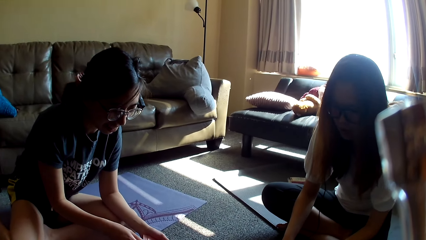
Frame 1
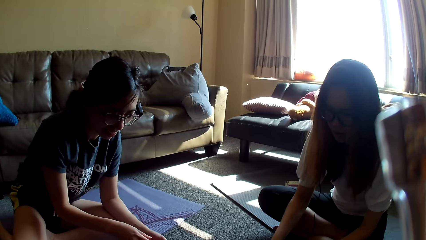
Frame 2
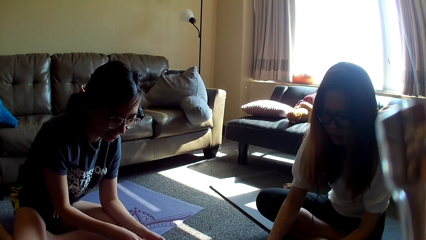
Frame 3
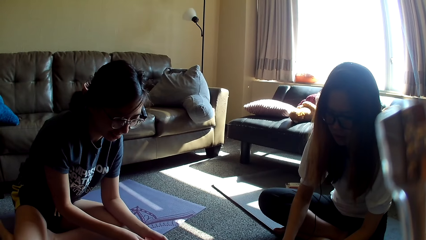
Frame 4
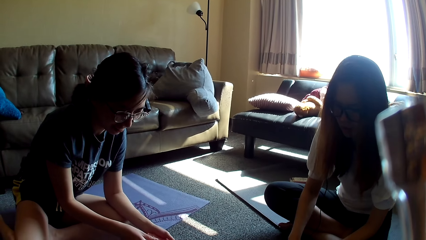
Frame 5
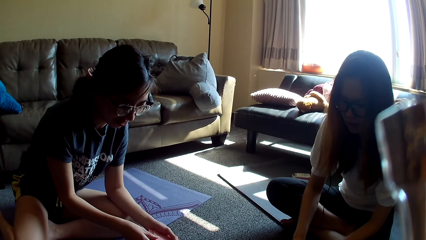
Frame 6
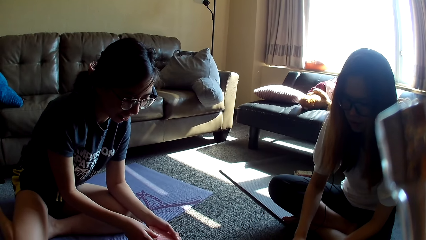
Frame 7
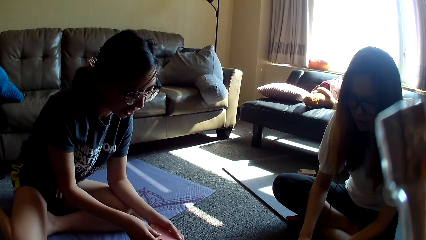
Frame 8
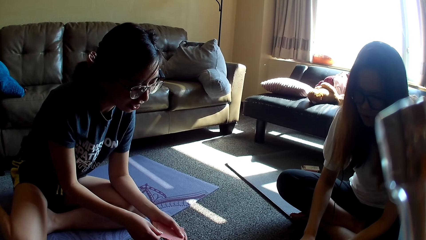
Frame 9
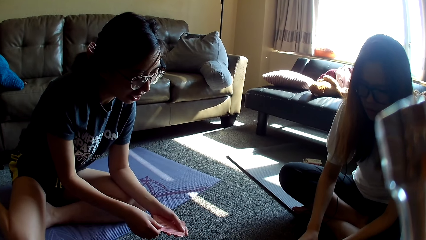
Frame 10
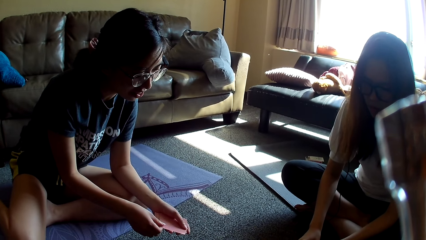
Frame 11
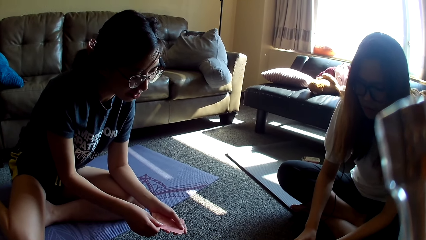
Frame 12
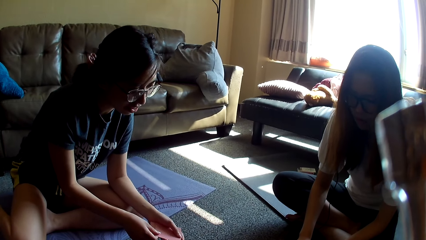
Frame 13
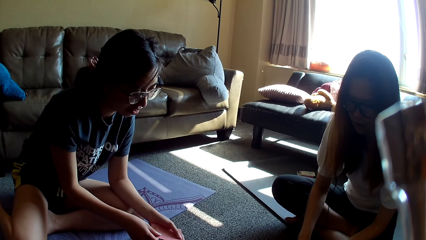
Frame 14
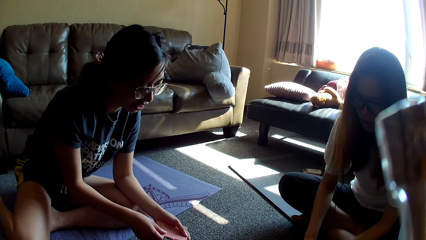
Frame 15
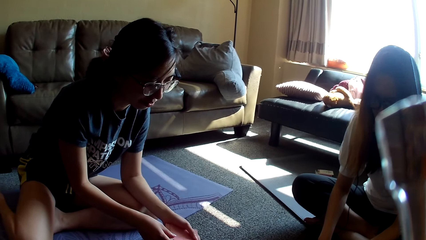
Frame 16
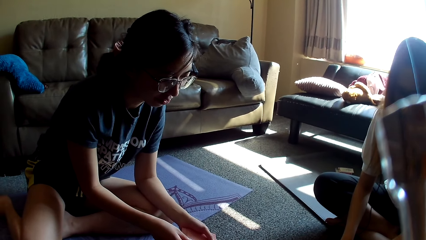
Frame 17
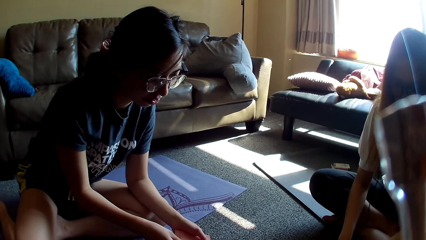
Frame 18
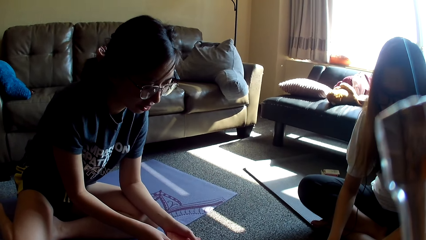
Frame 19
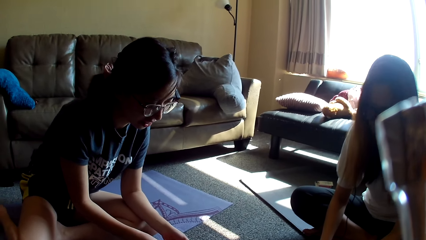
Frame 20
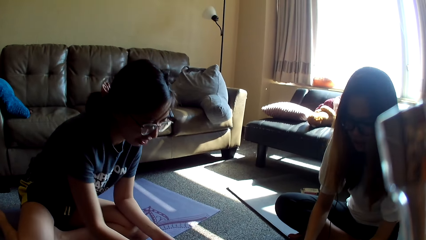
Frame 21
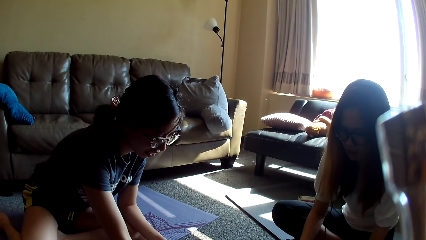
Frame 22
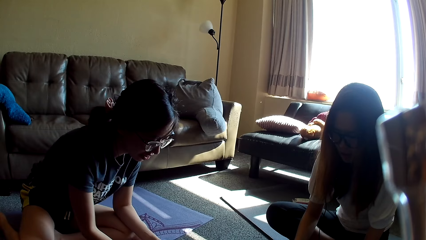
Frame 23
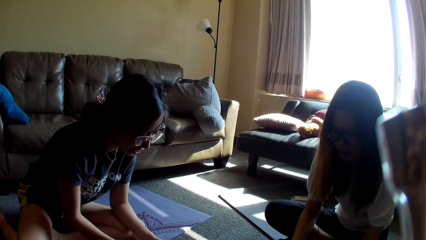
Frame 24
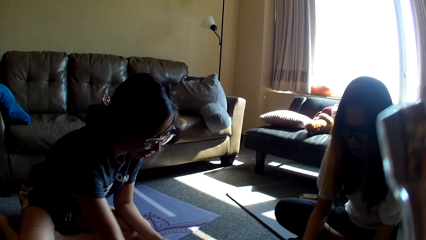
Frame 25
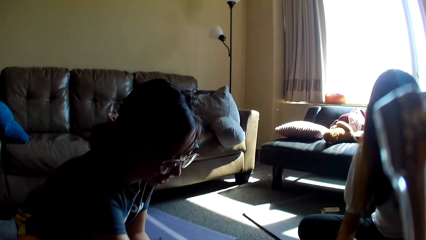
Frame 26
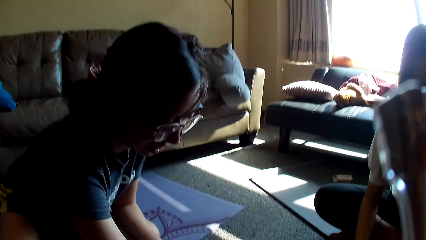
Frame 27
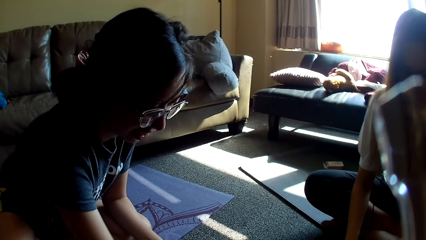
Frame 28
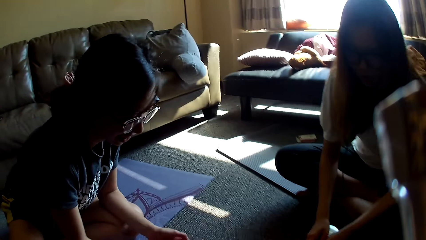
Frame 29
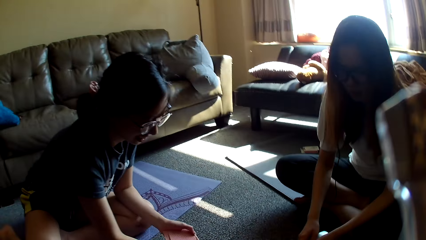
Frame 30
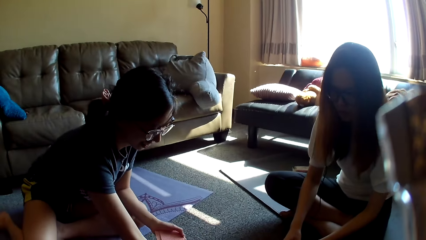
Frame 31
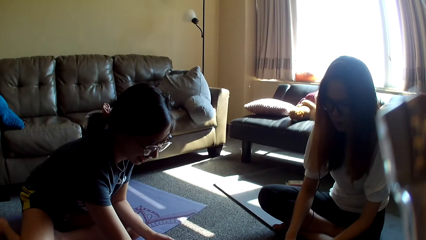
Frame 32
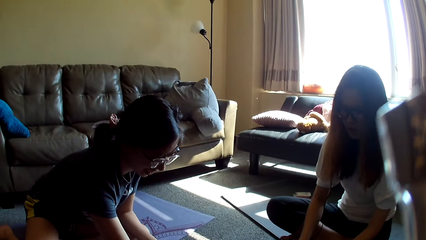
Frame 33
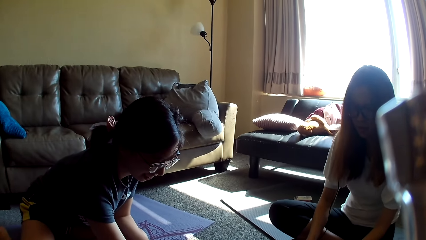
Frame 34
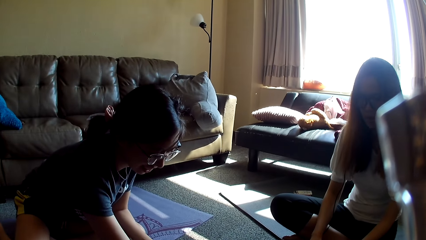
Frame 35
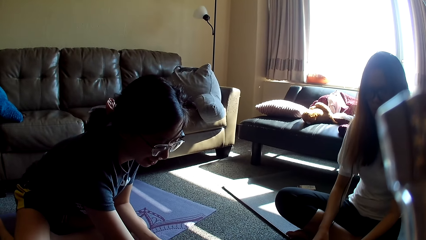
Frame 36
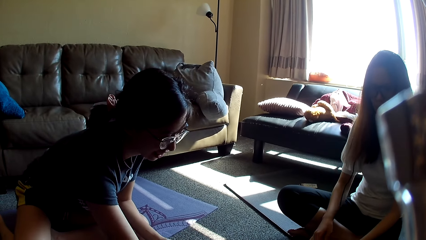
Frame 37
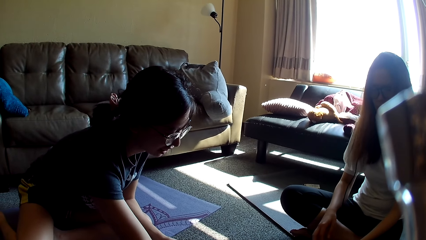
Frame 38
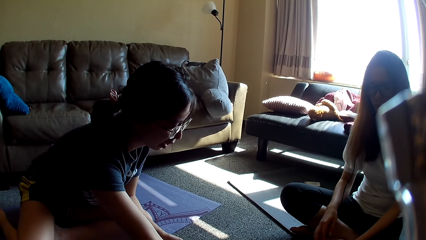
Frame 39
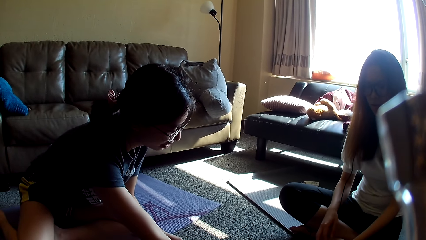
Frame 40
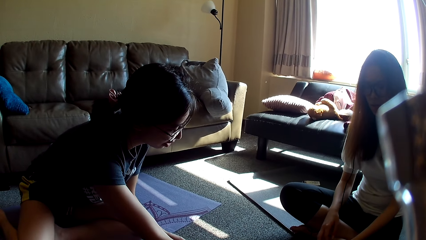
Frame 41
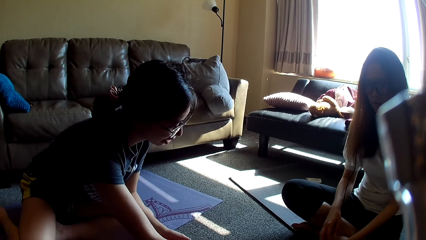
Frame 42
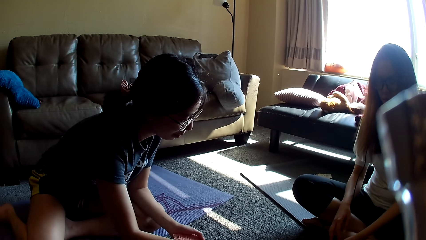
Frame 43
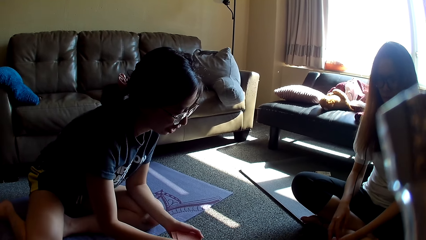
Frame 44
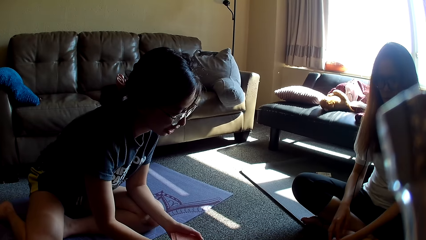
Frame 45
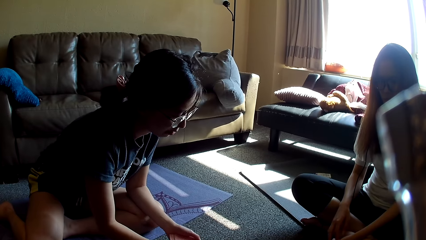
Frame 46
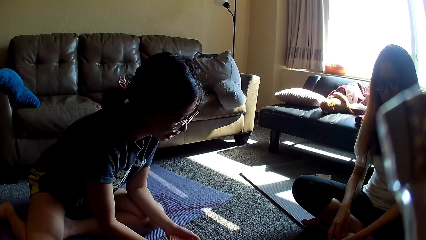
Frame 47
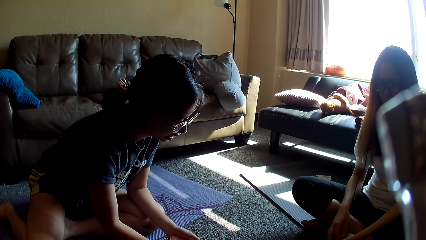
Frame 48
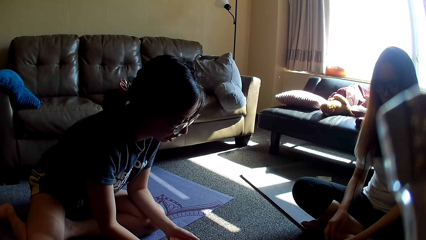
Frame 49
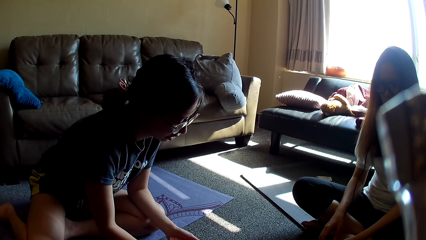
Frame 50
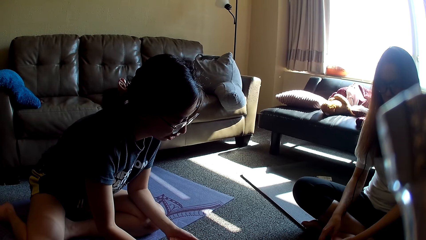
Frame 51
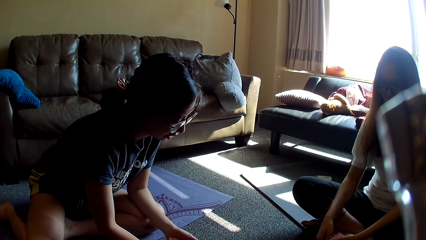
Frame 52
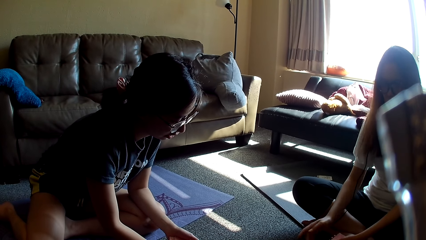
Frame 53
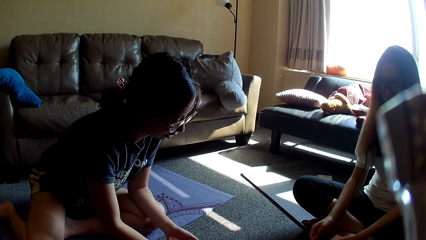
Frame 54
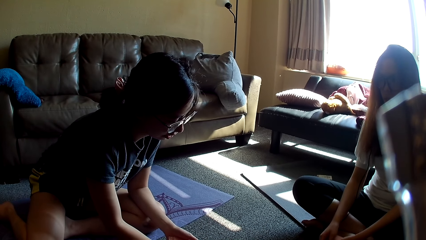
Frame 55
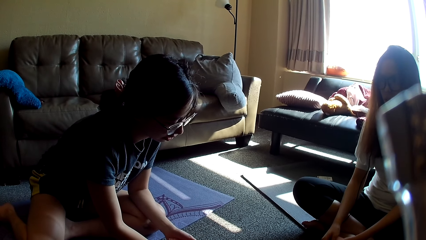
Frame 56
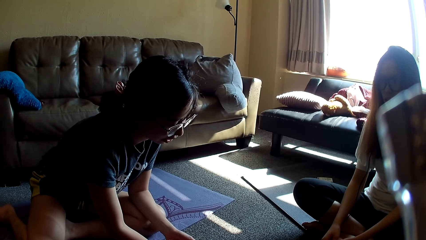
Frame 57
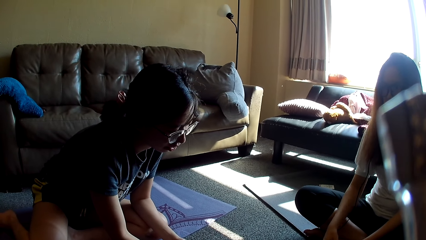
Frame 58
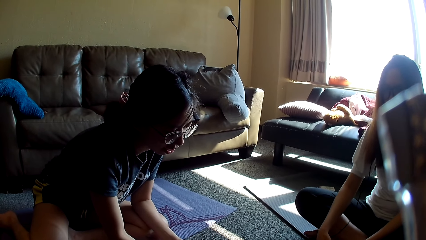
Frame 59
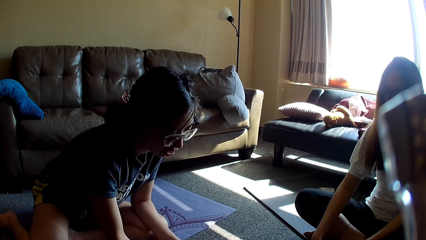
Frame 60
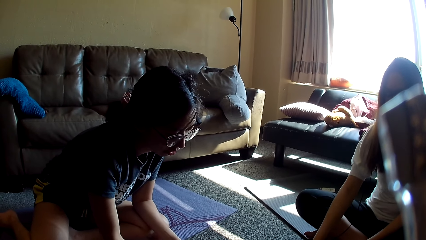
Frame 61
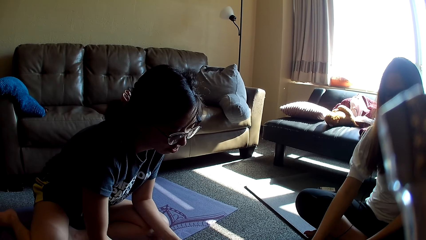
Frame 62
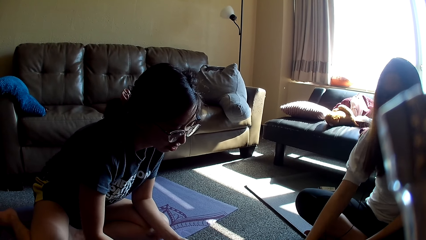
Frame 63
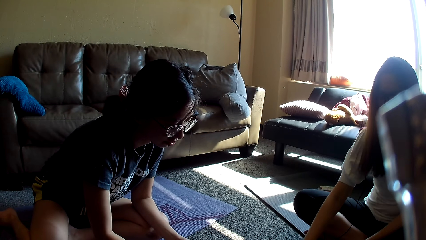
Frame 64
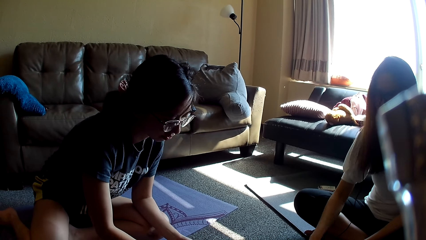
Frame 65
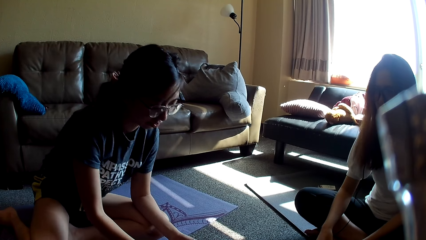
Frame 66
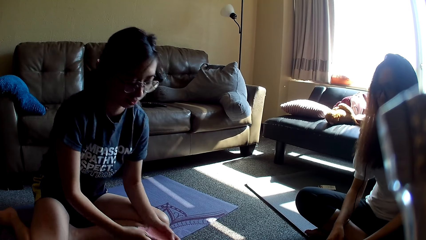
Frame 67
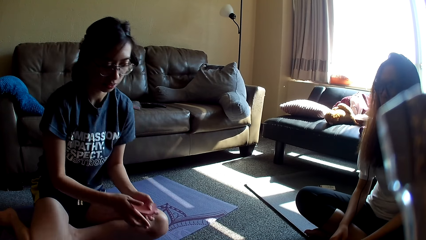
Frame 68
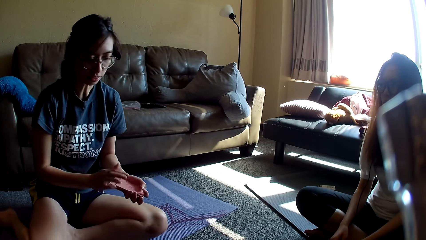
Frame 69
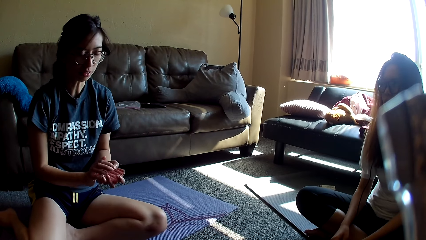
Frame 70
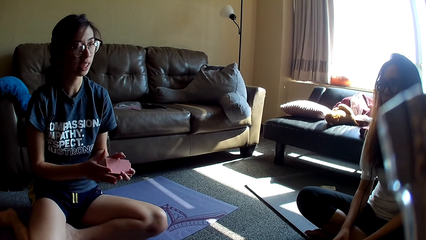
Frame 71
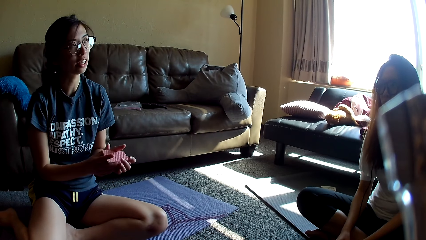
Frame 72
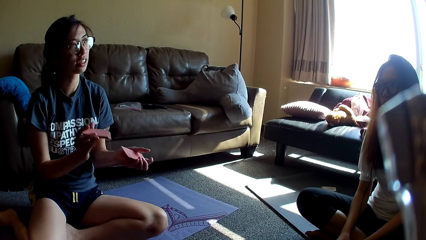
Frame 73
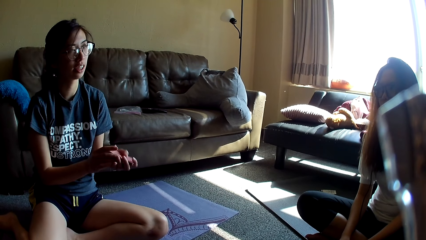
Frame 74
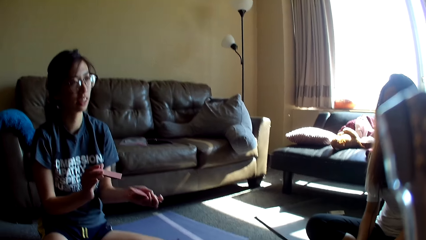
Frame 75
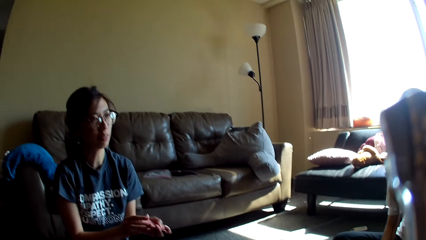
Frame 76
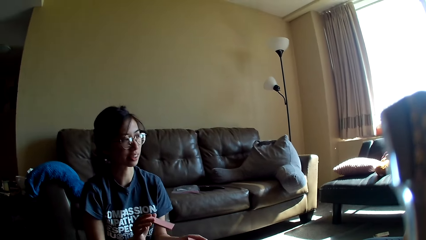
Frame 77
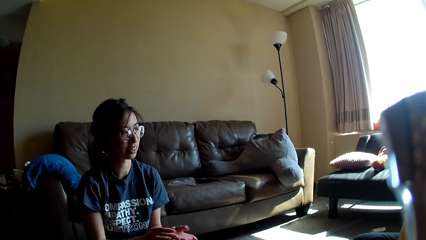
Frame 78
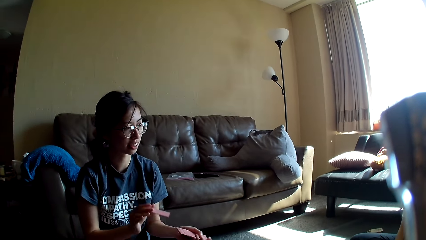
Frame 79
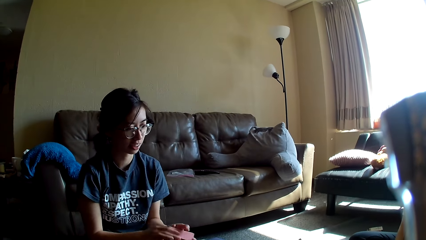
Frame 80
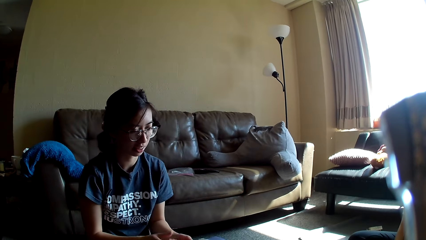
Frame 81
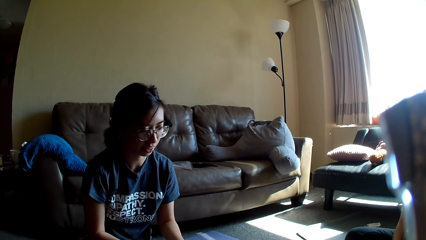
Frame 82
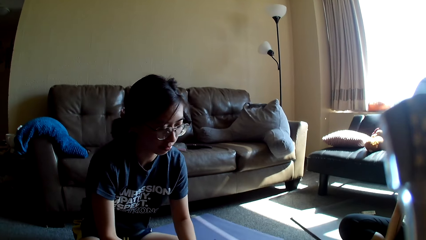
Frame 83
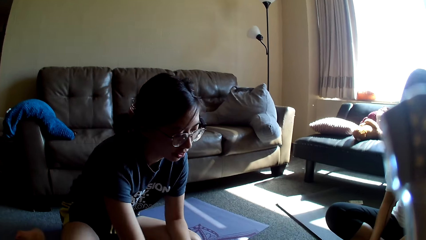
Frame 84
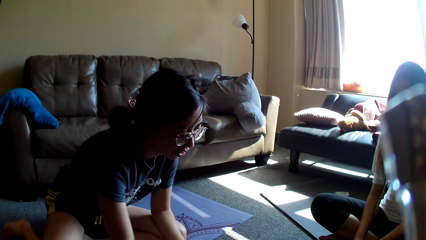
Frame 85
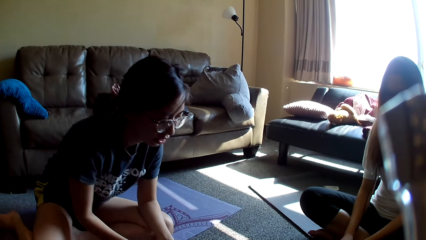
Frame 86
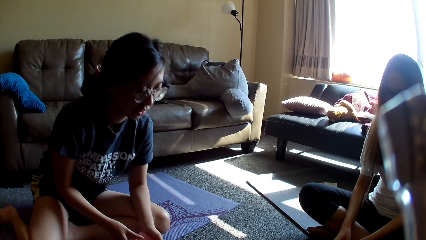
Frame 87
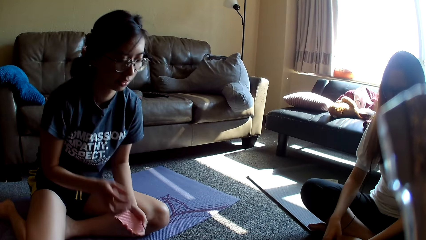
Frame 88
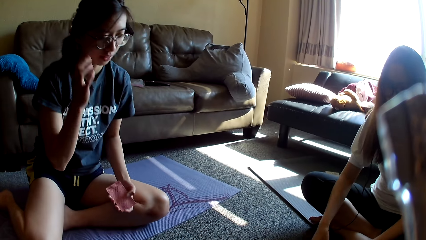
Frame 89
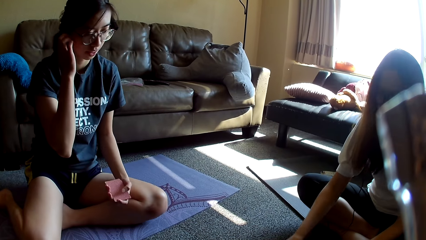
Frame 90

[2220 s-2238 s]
A lady moves a hand. Another lady places a card on the floor. The first lady holds the card game, places a card on the floor and moves a hand. The other lady grabs the card game. The first lady taps on the floor. The other lady moves a hand. She moves a hand again. The first lady moves back, aligns the card game, shuffles the cards and drops the card game.
